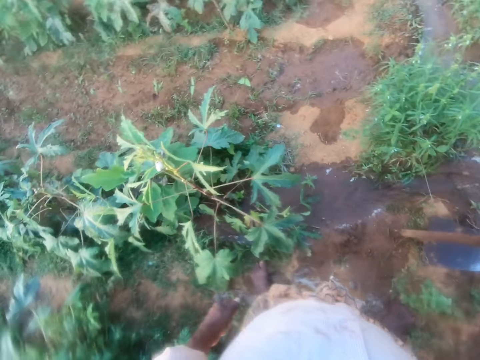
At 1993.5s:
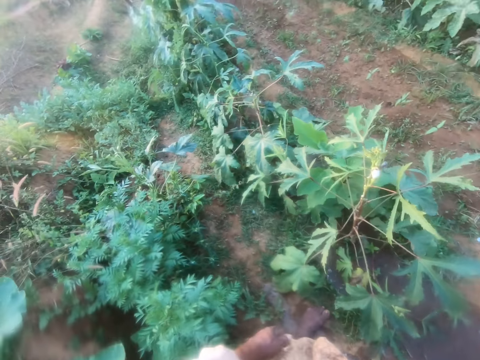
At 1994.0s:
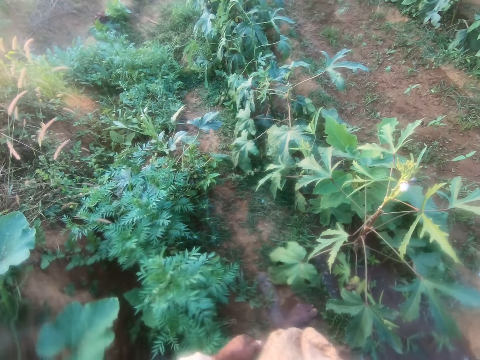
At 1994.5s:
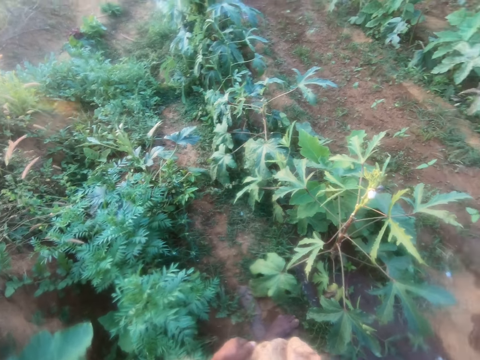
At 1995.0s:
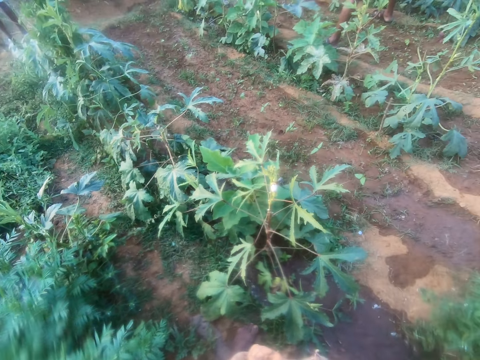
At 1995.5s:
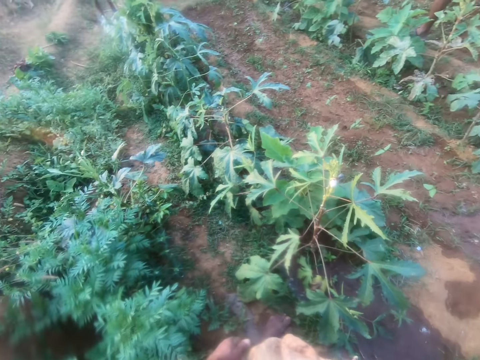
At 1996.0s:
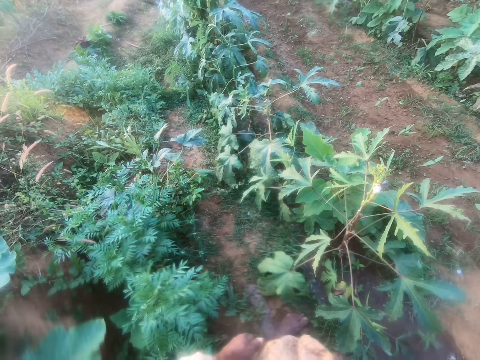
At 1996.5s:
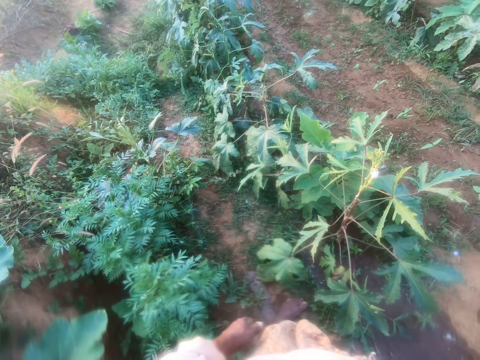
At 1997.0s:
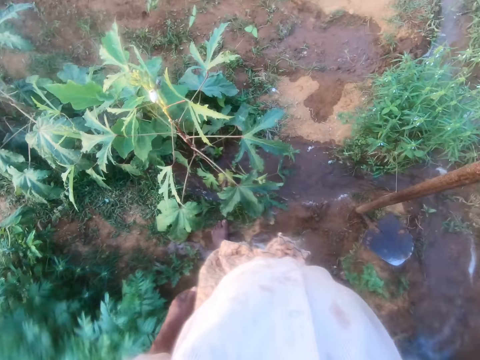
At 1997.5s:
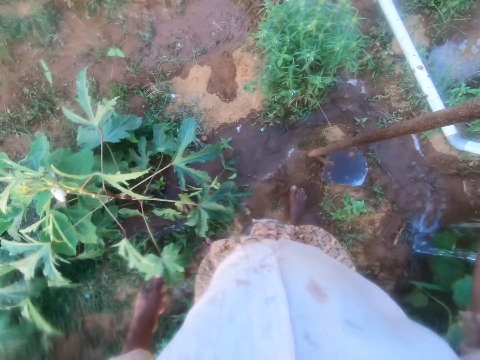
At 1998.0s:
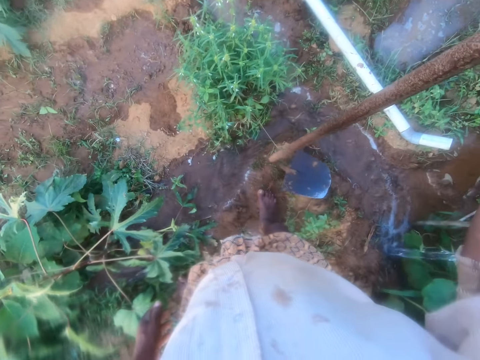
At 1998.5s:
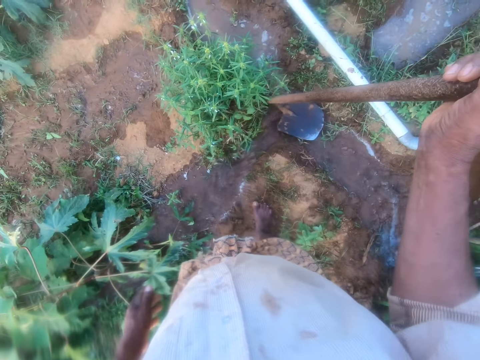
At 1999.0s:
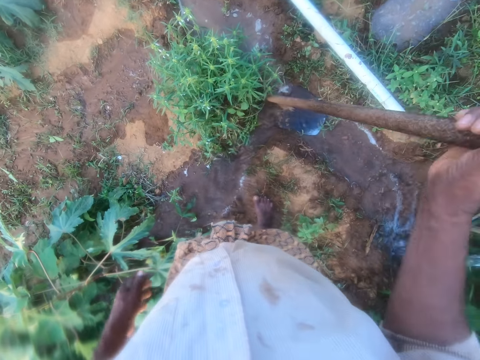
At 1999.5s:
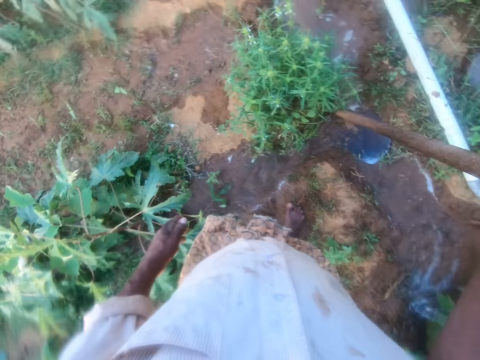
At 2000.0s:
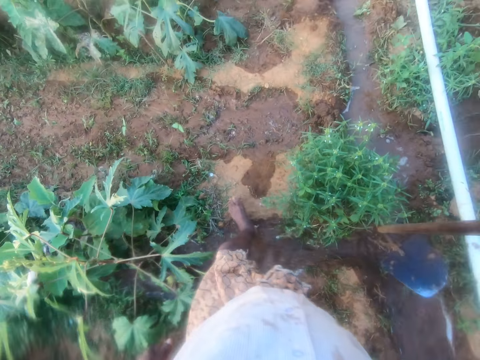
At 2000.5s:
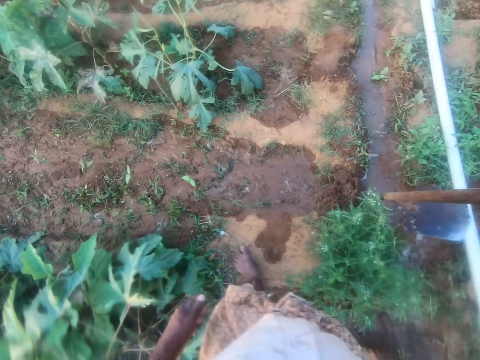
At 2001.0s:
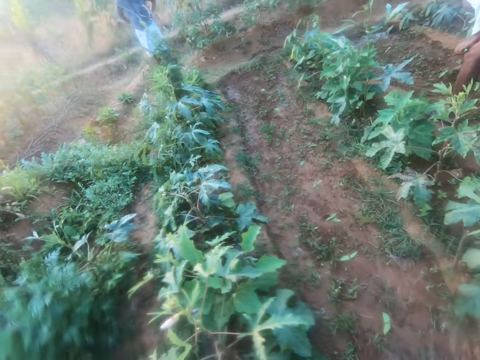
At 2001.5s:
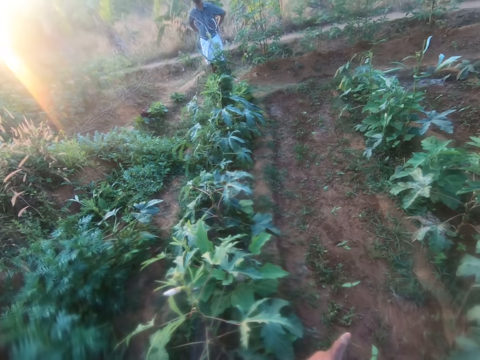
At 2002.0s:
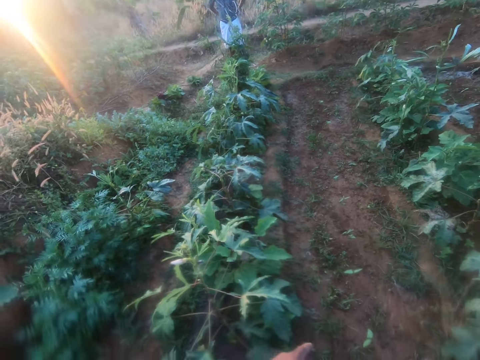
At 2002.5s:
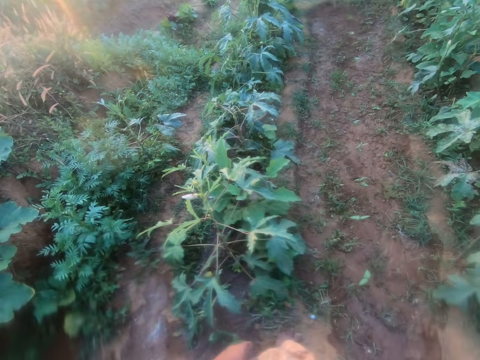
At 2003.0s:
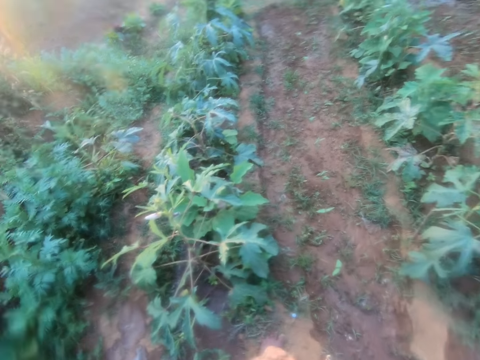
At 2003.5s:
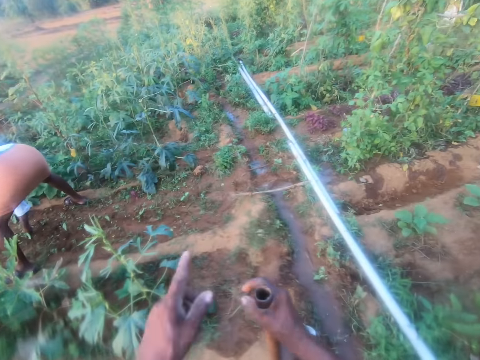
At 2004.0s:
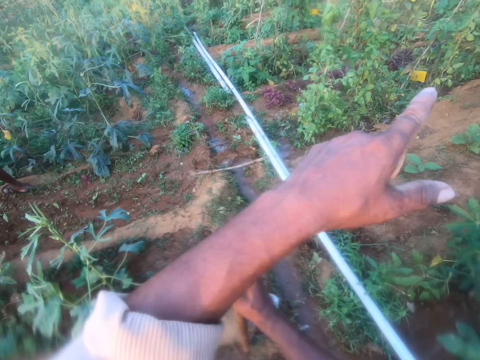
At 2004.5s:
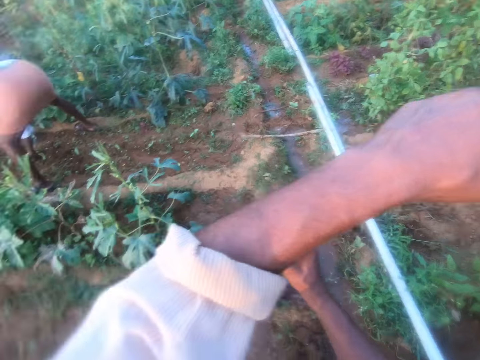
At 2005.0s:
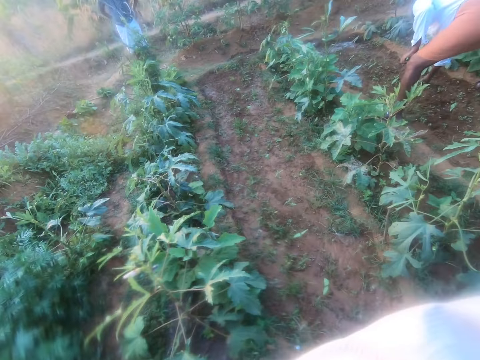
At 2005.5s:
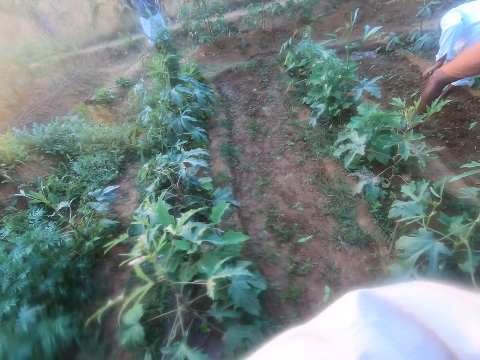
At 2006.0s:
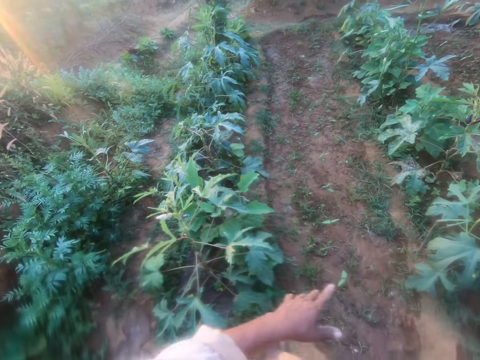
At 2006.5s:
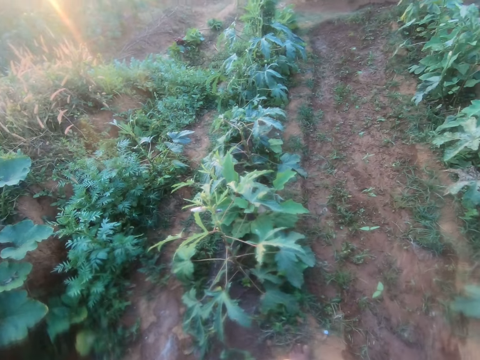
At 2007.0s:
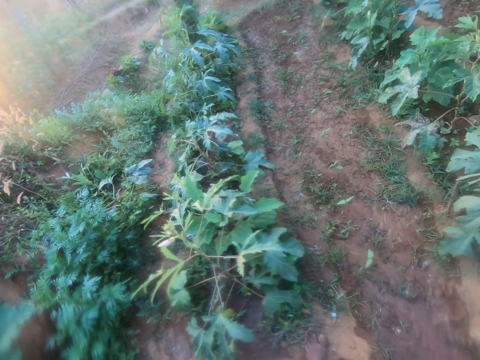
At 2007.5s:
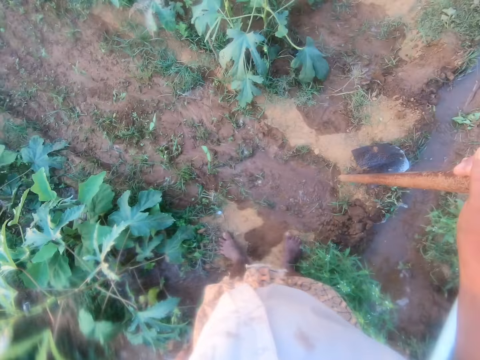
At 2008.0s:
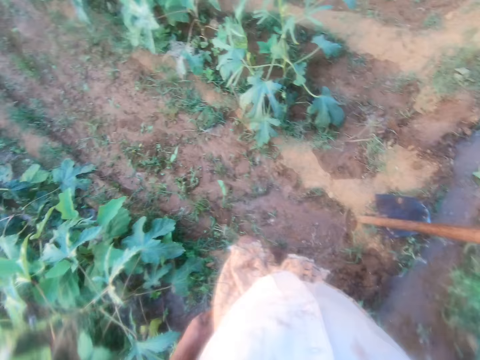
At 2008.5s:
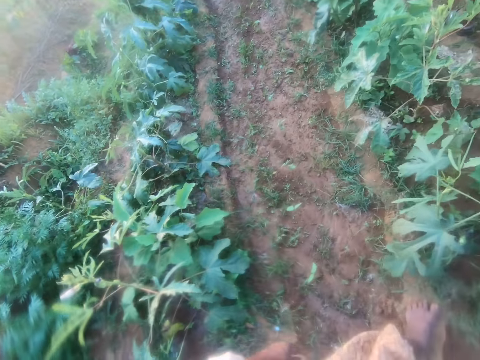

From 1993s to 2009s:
The camera wearer looks around the farm. They walk around. They converse with a man. They point ahead. They look around the farm.

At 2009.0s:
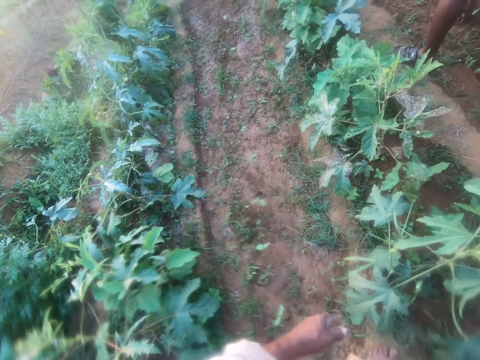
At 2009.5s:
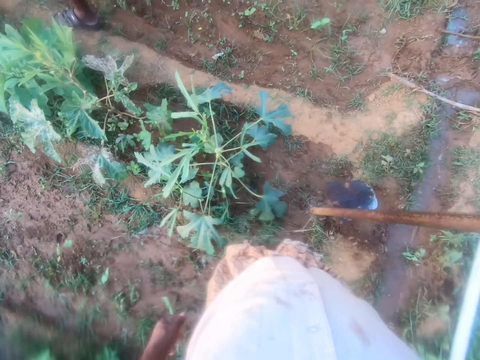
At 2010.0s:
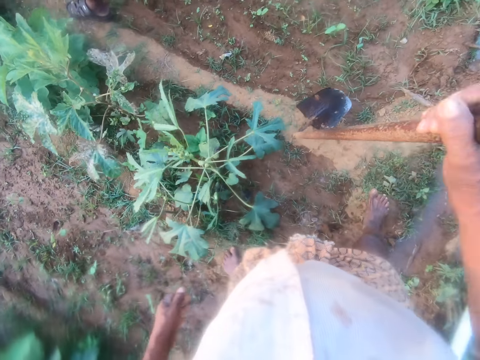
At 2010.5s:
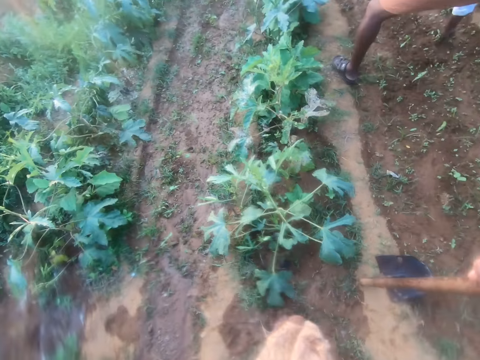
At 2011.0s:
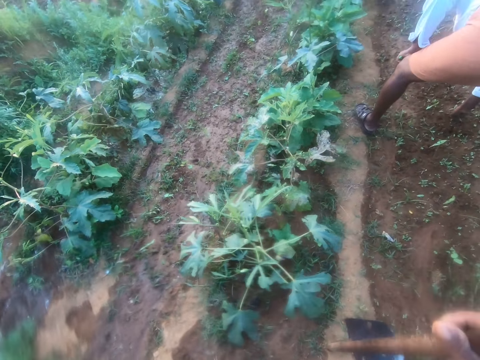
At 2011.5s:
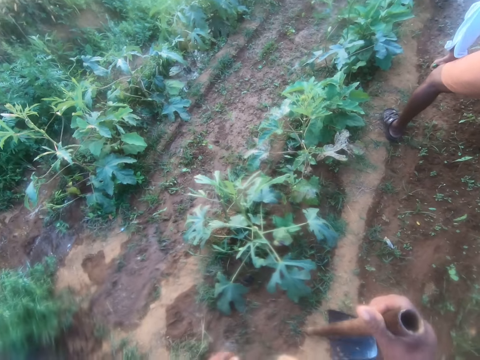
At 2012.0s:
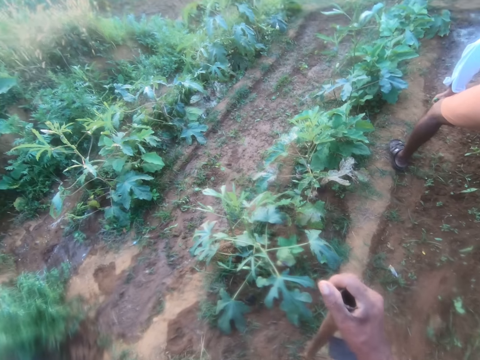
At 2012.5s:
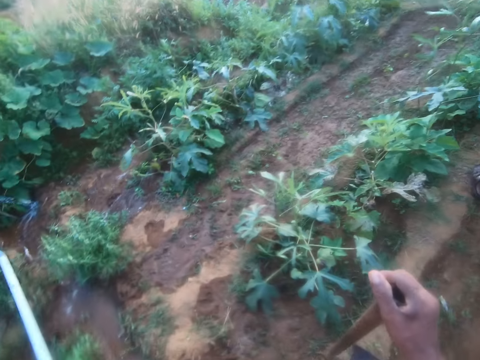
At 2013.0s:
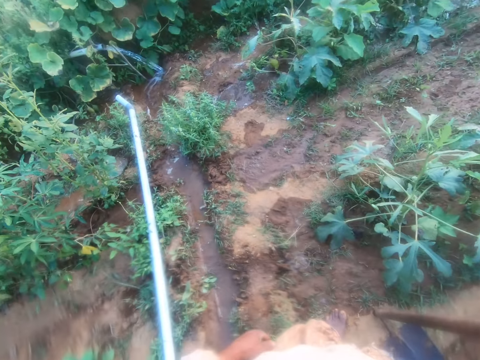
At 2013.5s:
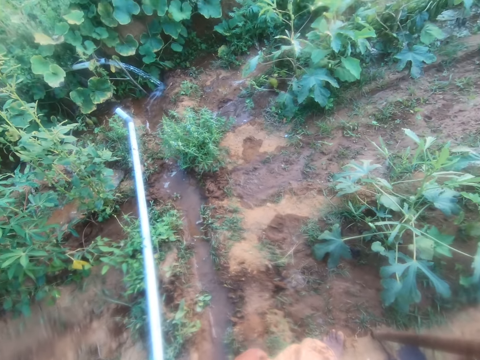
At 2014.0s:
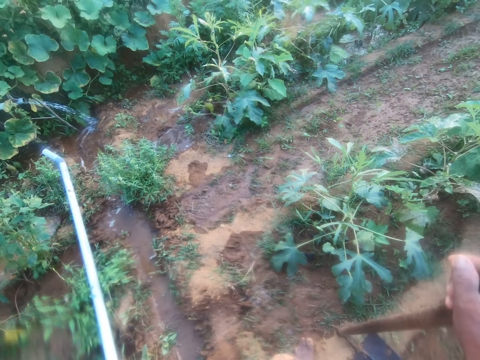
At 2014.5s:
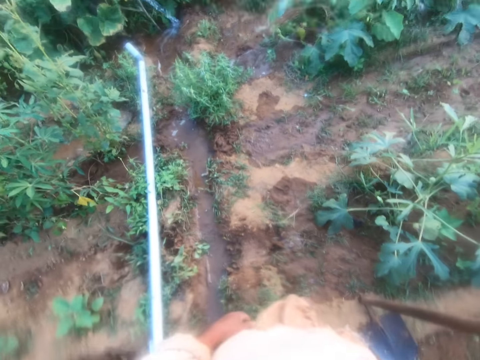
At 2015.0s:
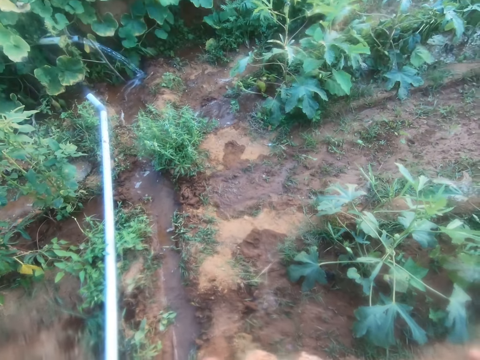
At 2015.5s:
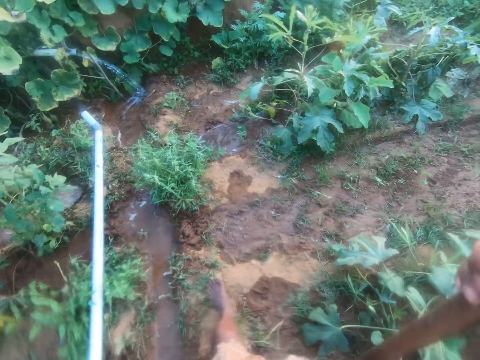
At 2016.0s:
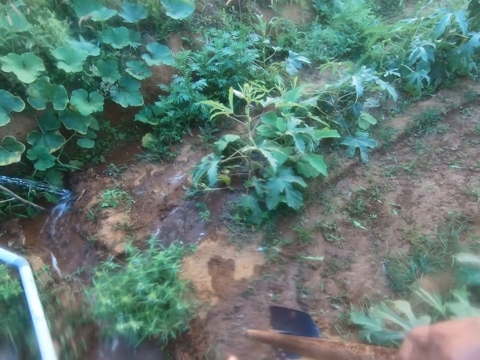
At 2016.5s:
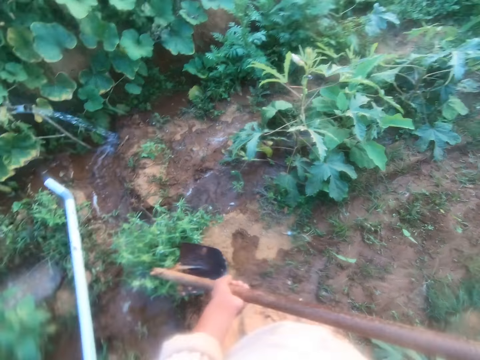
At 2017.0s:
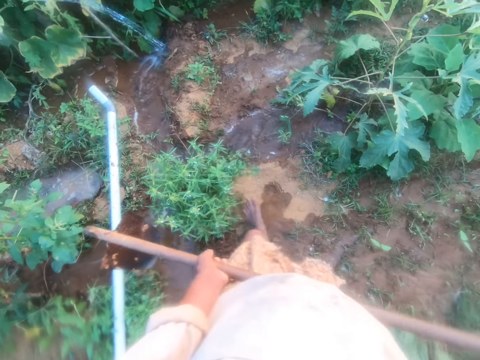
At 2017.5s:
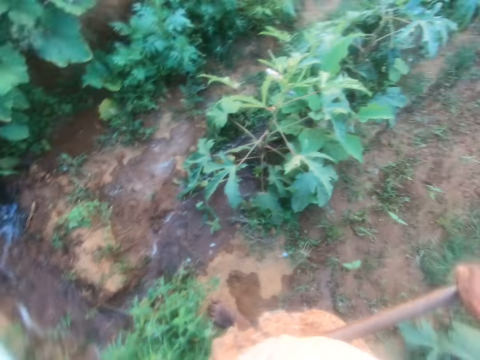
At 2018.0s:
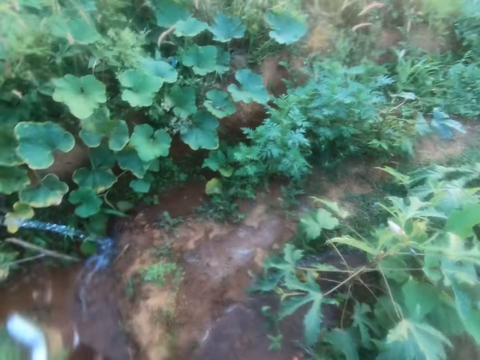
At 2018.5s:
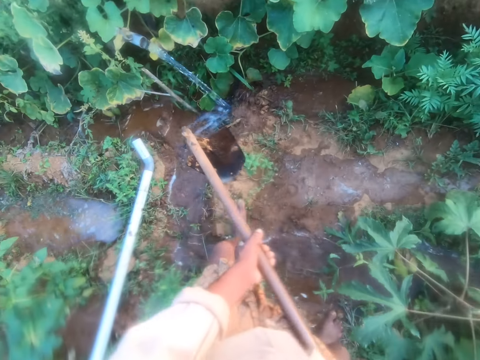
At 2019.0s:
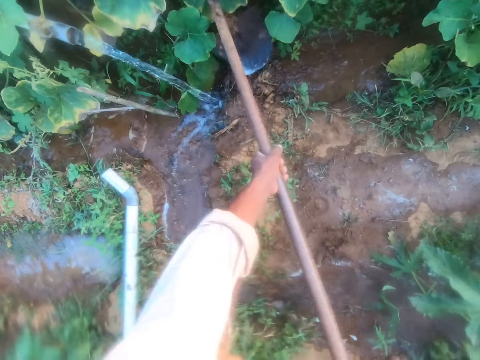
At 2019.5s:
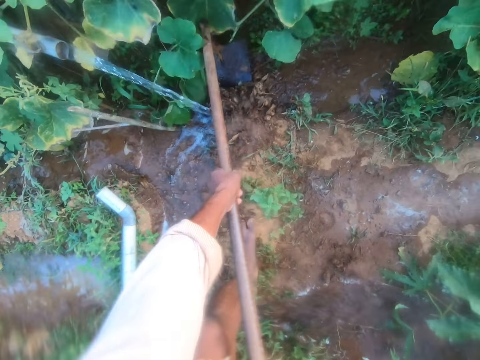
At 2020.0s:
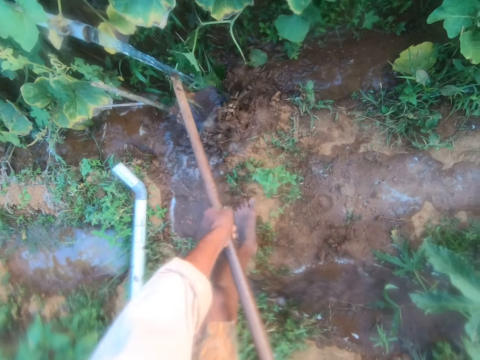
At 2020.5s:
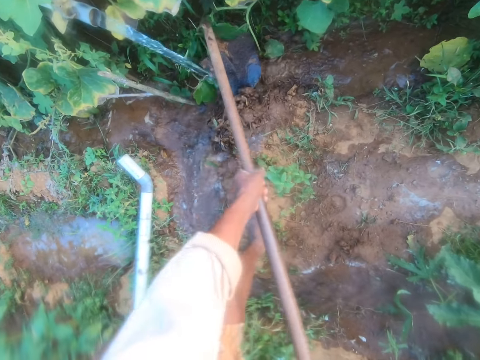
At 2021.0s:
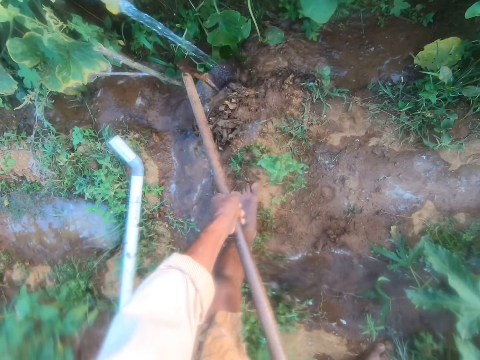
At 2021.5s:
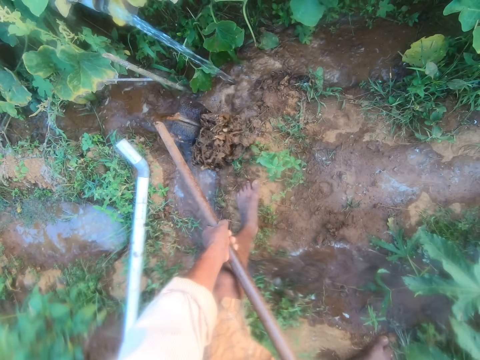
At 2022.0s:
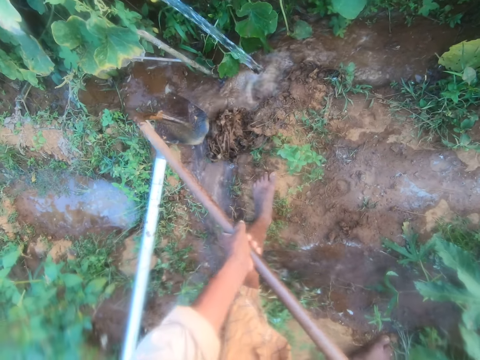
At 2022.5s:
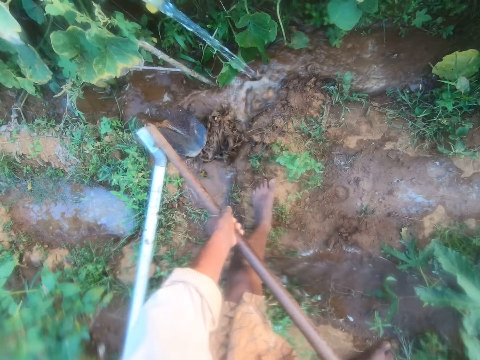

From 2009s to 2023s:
The camera wearer walks around. They look around. They walk around the farm. They dig the soil.
